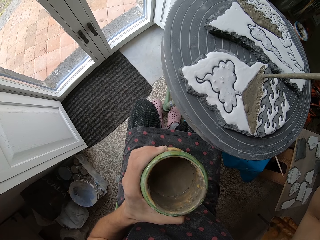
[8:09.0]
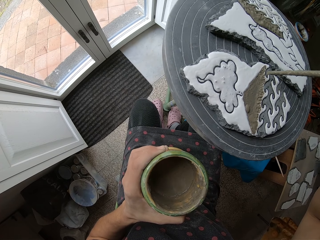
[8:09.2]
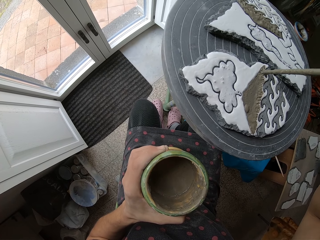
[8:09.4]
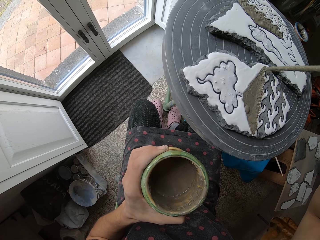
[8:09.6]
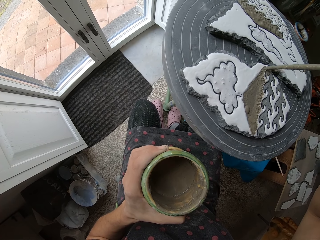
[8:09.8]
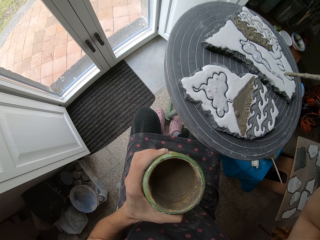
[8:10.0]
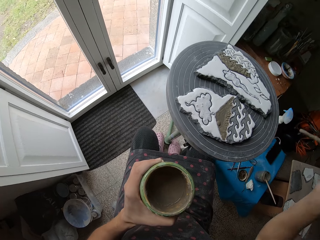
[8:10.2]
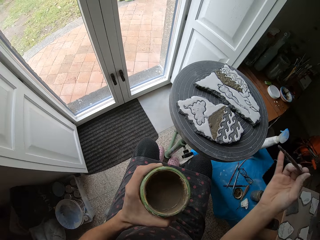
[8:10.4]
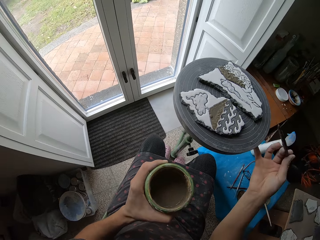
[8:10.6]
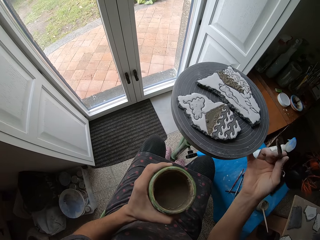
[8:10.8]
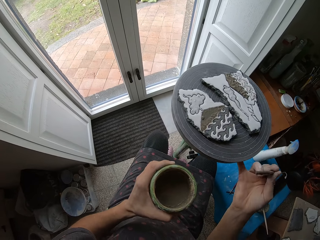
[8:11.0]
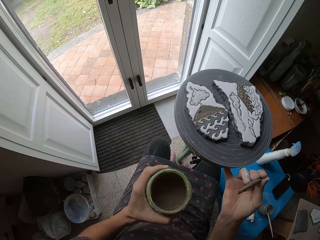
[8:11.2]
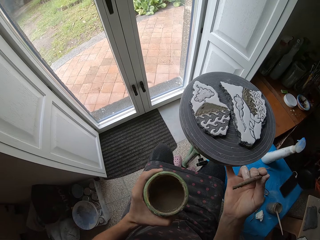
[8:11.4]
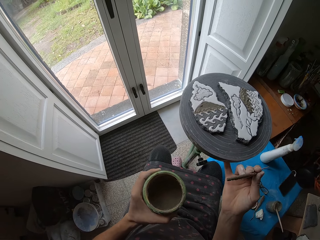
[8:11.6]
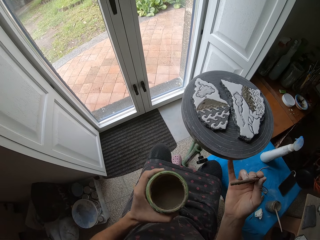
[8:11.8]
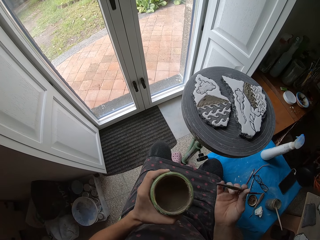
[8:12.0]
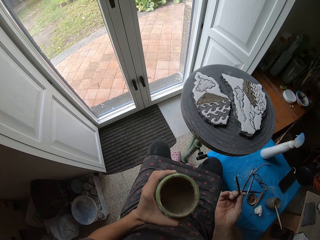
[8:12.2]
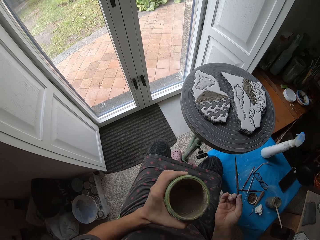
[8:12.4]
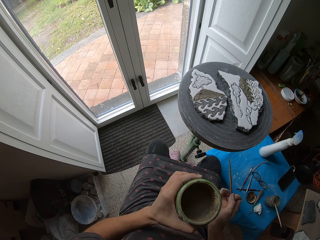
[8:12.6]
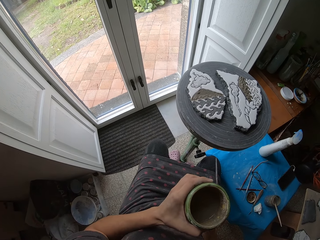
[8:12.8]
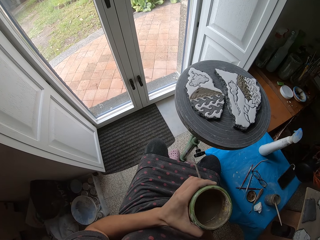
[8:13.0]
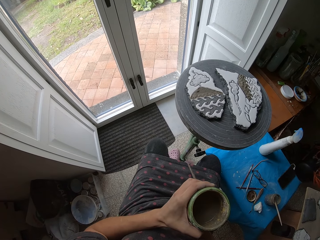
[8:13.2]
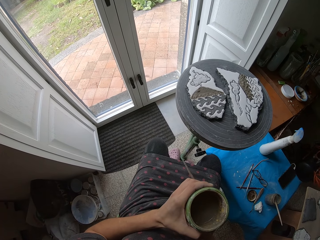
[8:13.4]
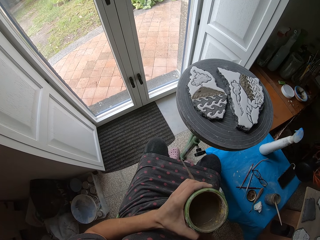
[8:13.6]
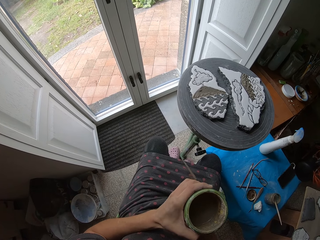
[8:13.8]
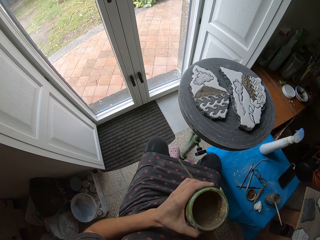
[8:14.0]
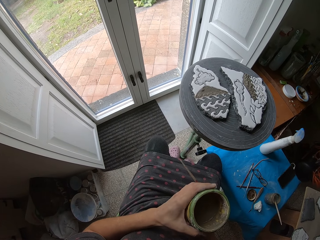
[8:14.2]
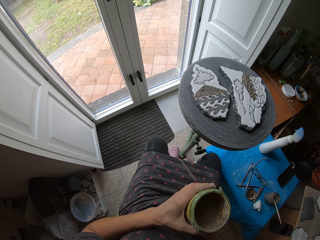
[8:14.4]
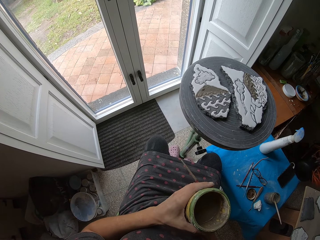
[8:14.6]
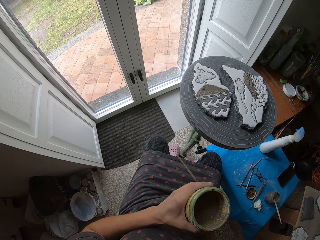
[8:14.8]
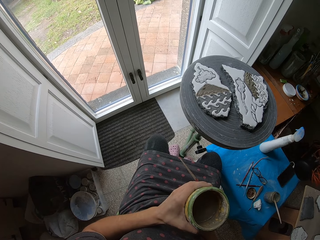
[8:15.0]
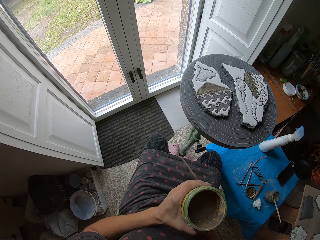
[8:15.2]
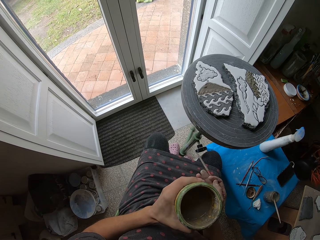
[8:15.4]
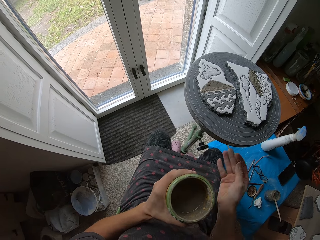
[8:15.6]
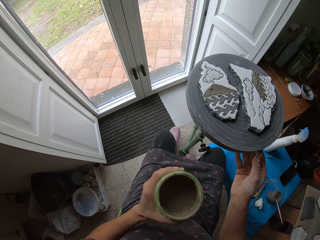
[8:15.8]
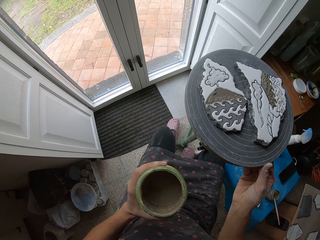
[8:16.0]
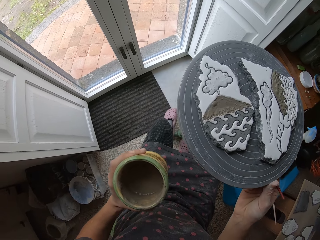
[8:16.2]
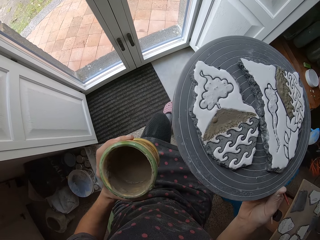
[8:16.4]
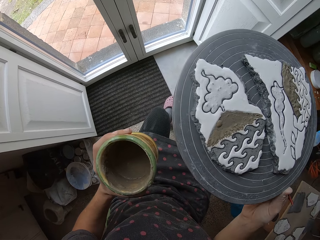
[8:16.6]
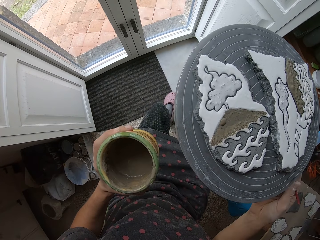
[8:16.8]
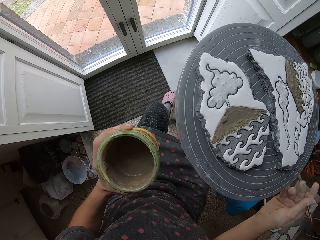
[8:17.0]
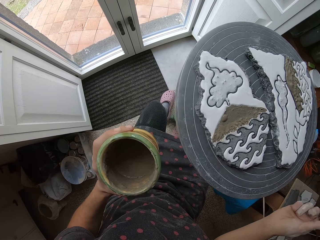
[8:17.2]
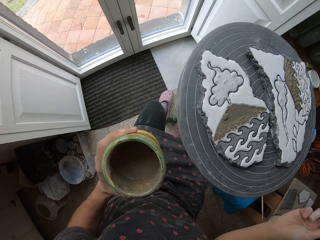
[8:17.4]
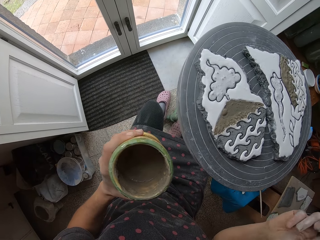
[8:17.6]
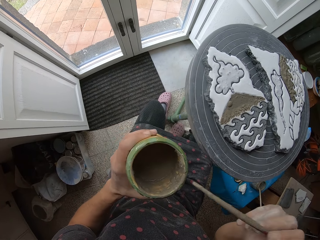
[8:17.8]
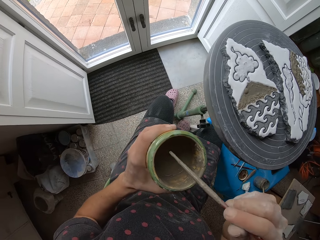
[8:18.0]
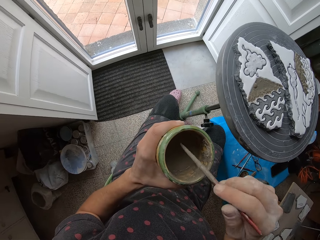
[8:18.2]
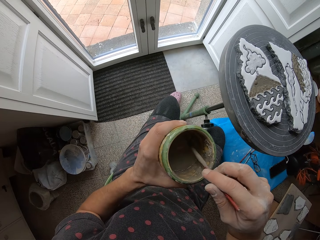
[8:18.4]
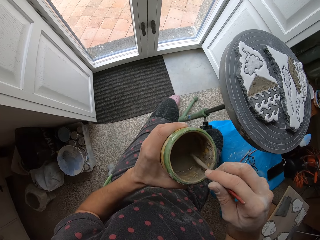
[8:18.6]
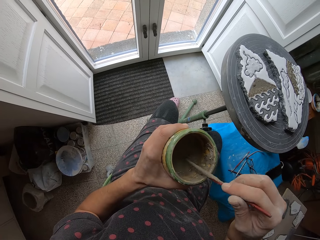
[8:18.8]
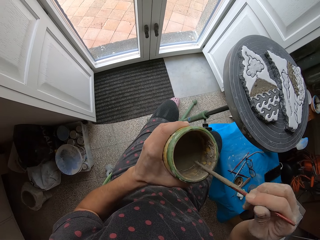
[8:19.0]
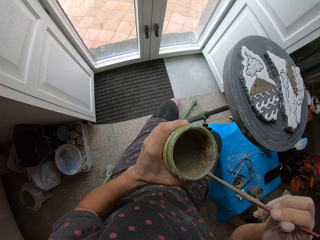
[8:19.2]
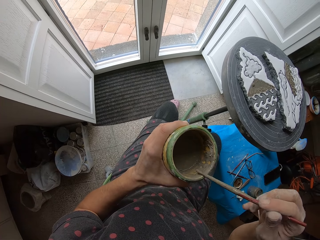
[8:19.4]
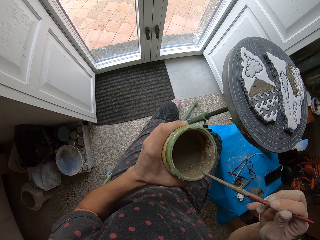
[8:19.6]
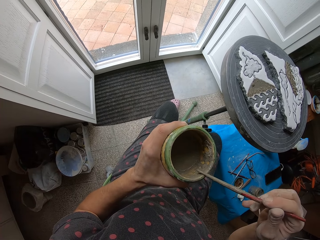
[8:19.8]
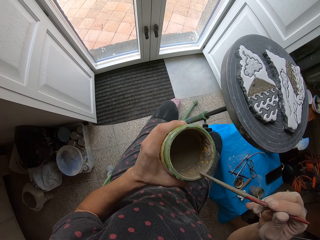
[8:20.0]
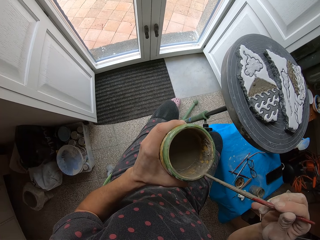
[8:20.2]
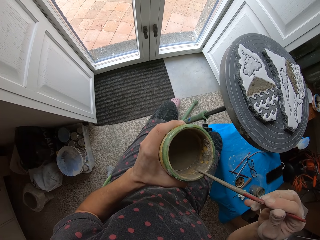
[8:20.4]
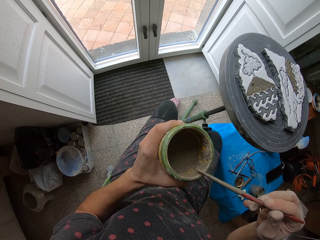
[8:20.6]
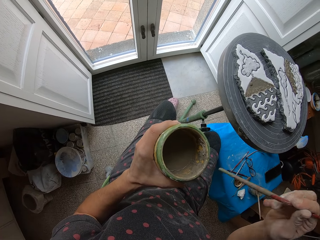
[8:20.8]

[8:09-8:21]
The camera wearer turns the turntable with the right hand. They put the hands on the lap. They turn the paint with both hands. They hold the turntable. They move the table with the right hand. They dip the paint brush in the paint.

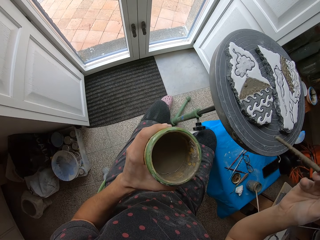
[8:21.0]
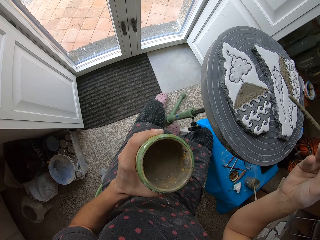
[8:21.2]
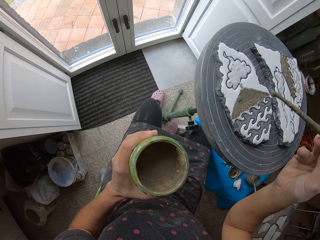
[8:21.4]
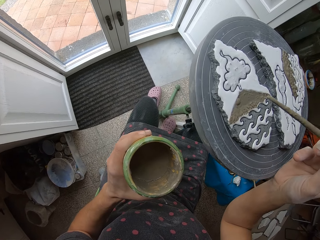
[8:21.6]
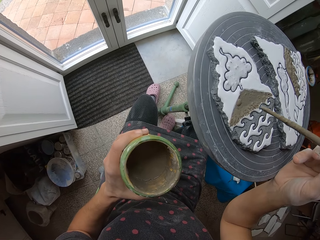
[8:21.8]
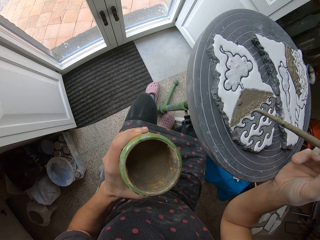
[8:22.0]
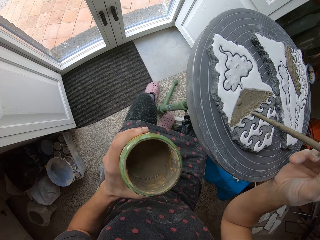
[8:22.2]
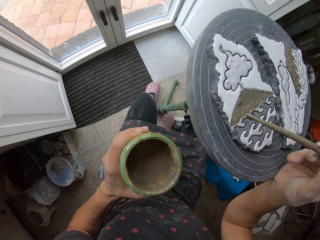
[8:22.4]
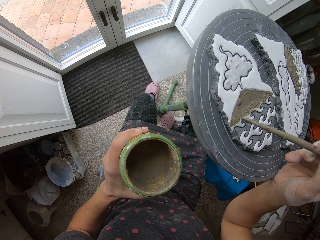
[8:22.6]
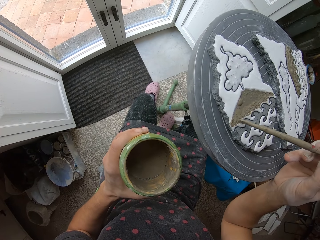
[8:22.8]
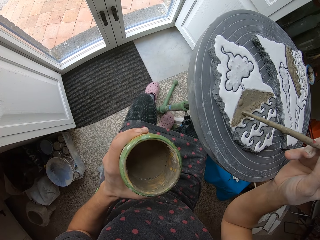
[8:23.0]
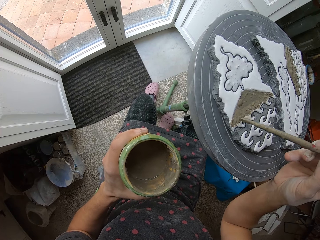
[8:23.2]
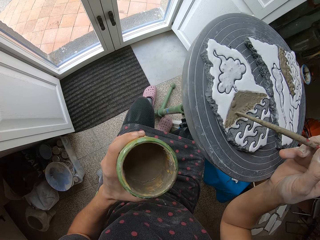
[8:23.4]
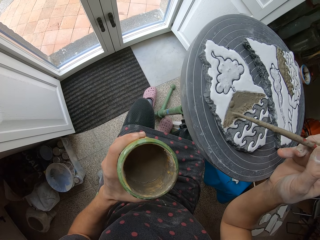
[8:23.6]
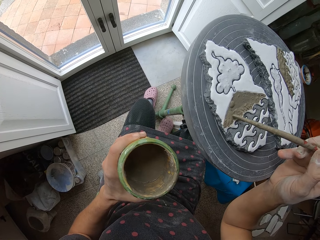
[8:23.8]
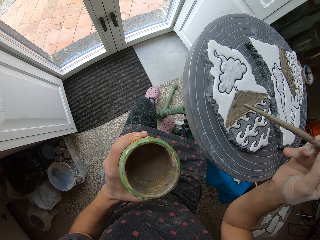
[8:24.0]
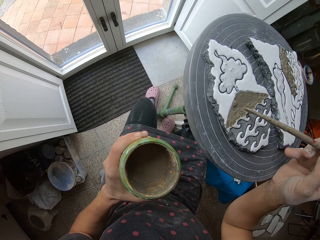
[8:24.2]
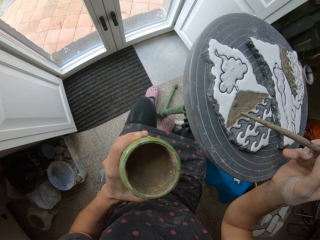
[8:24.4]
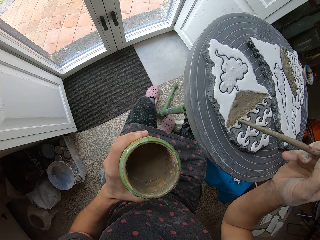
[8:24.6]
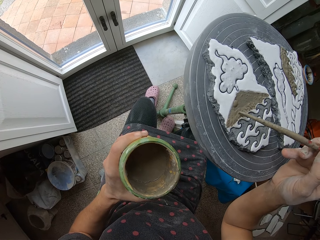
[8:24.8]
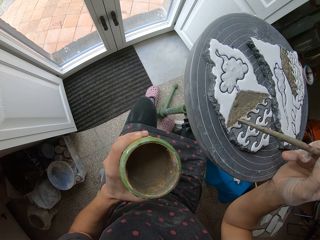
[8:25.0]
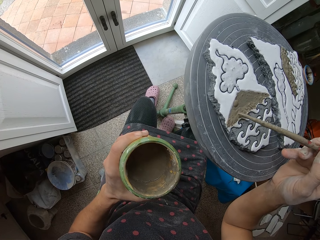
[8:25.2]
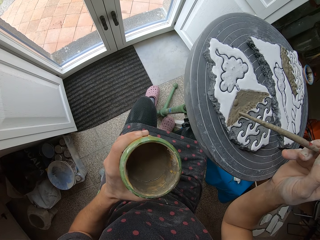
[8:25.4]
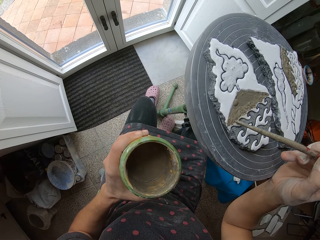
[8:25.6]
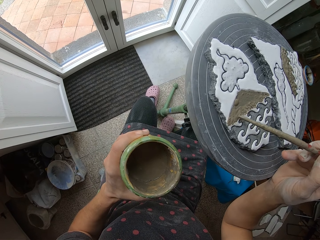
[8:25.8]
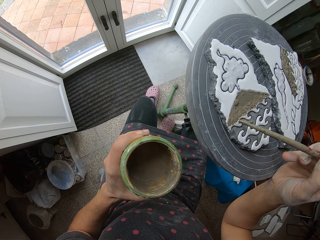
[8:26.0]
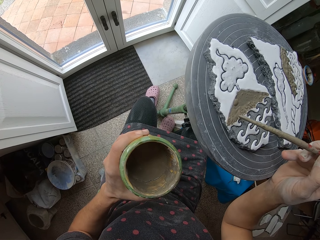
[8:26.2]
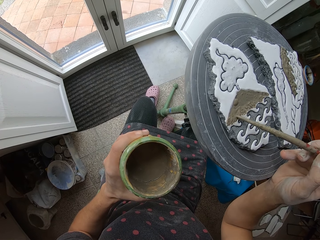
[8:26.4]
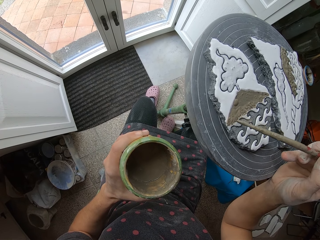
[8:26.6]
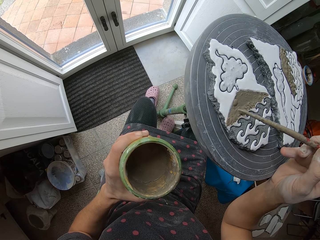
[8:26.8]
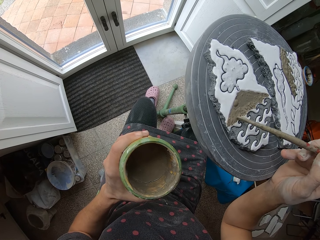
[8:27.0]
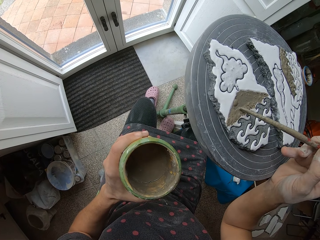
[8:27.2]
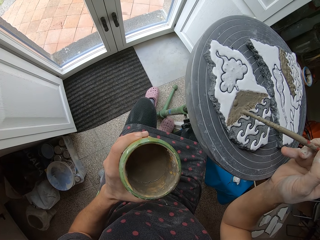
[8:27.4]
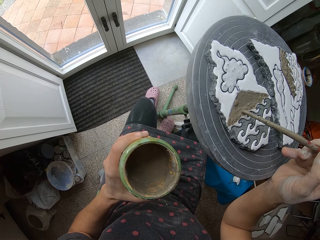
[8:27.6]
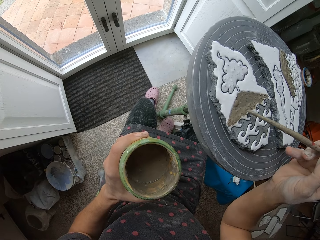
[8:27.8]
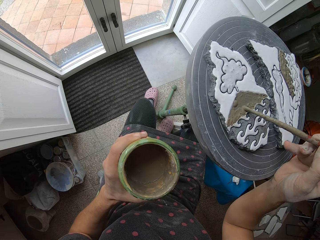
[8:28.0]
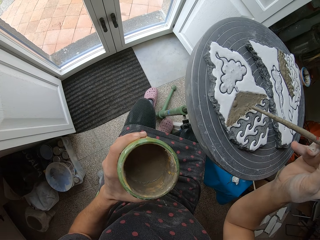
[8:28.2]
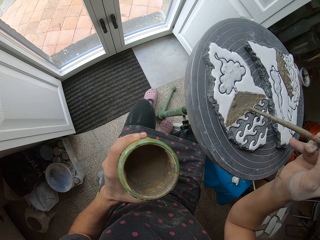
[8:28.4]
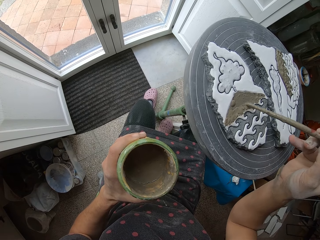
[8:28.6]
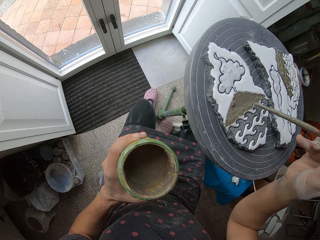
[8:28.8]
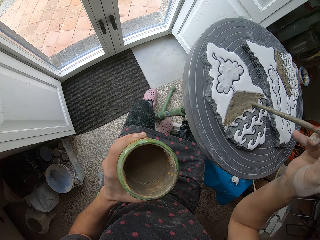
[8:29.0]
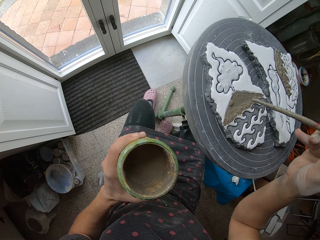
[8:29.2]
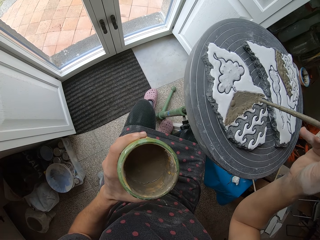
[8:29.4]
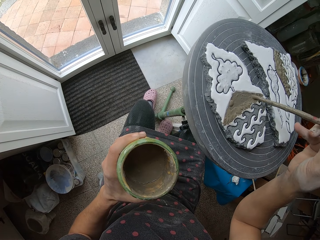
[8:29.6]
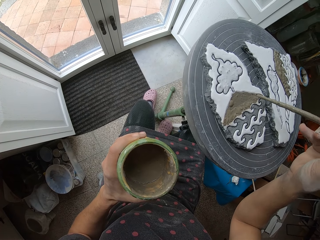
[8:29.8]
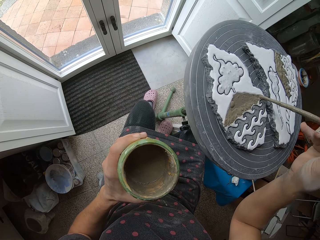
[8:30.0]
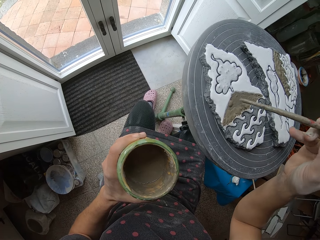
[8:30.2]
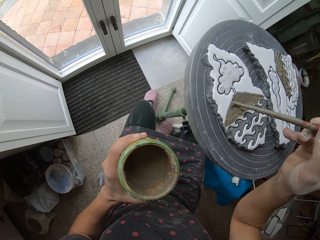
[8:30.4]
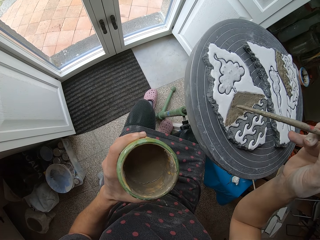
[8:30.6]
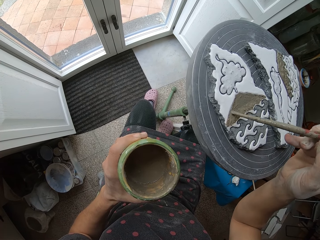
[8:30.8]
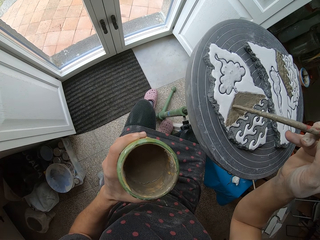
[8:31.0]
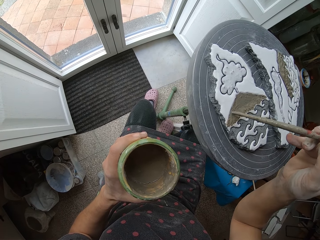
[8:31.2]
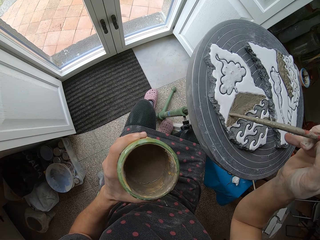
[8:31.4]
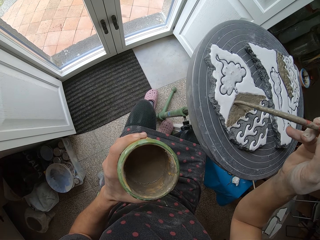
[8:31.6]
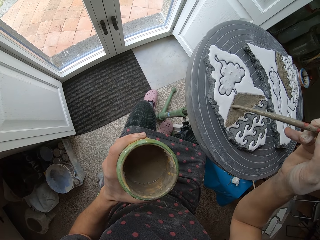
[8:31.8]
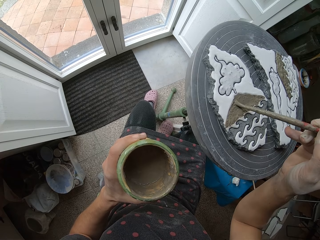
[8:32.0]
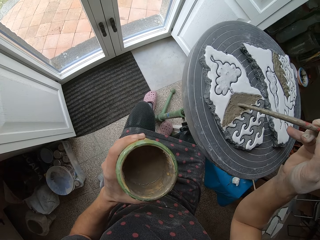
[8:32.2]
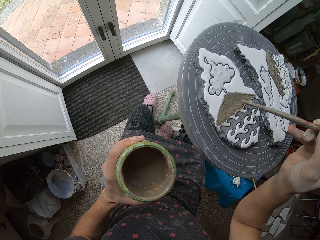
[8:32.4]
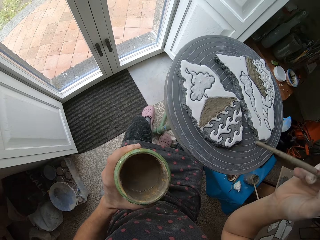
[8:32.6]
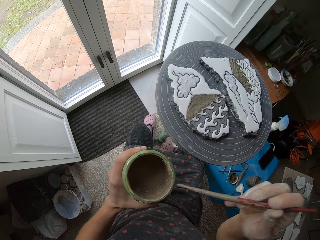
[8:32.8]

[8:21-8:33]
The camera wearer removes the craft tool from the paint. They paint the clay with the brush.
